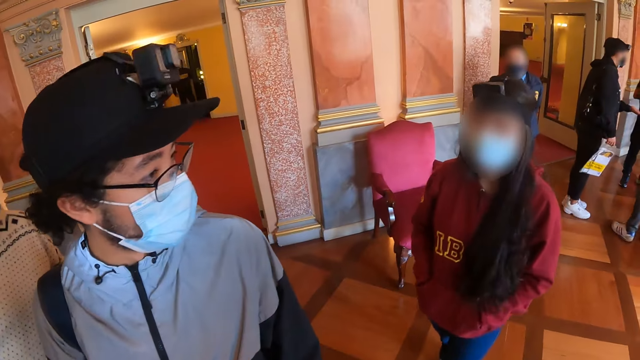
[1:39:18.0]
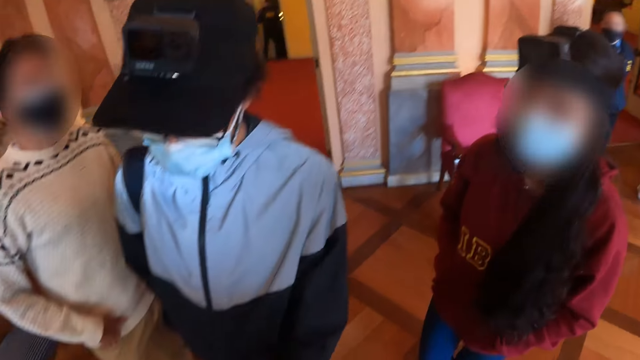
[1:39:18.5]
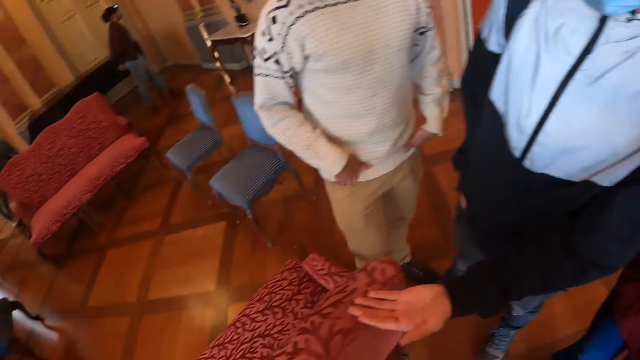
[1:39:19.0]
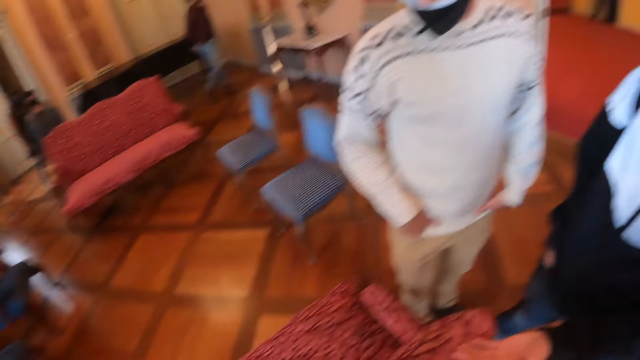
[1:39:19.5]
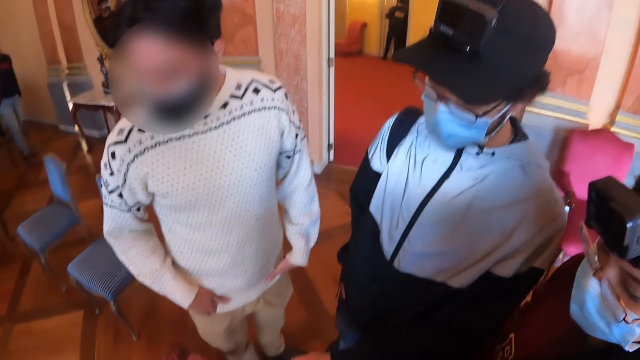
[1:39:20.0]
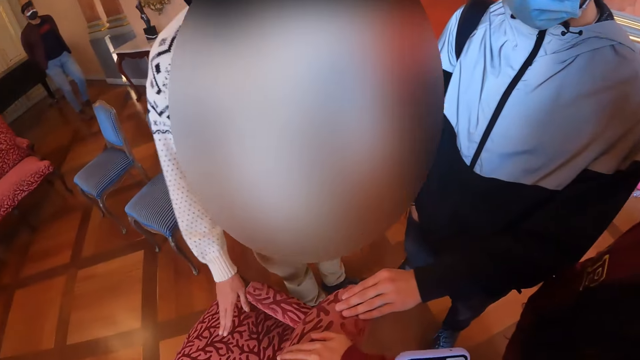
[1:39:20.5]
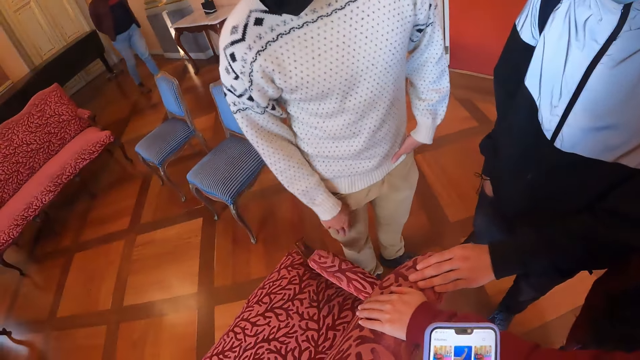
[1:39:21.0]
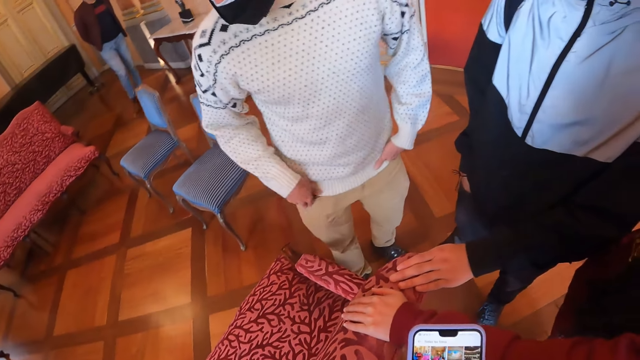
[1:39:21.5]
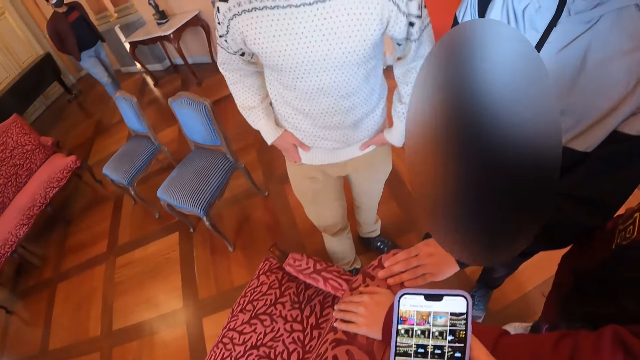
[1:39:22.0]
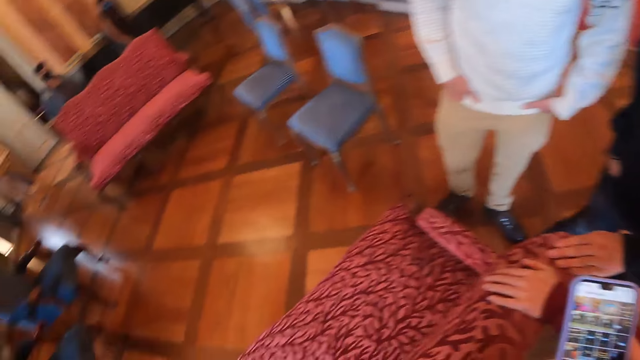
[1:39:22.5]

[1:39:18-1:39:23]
The camera wearer interacts with people.

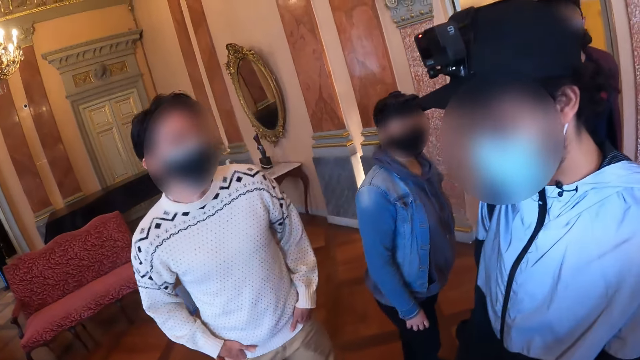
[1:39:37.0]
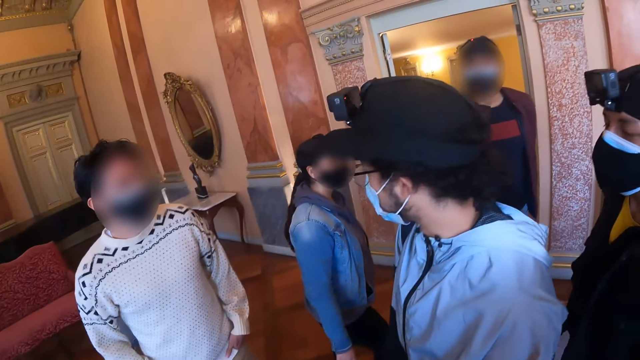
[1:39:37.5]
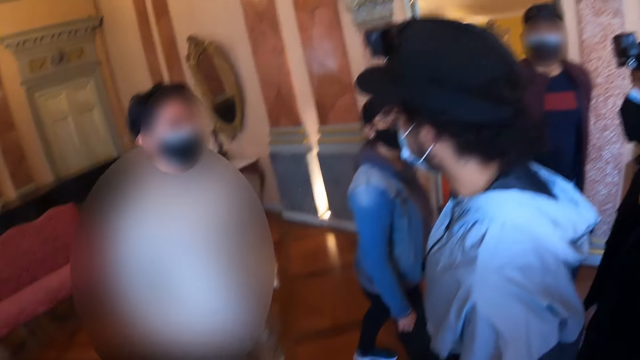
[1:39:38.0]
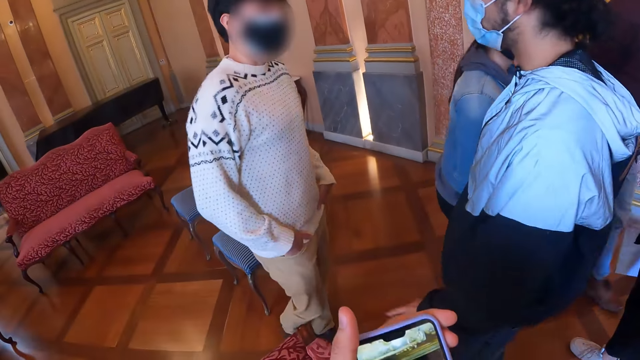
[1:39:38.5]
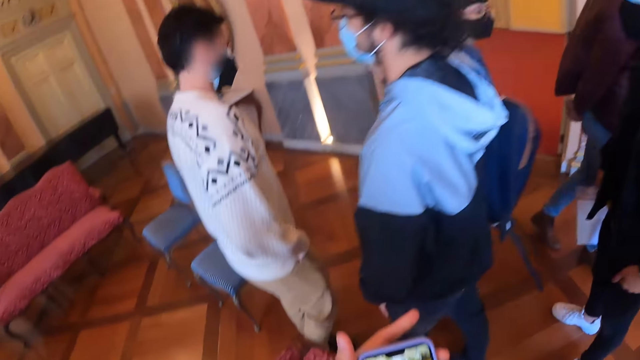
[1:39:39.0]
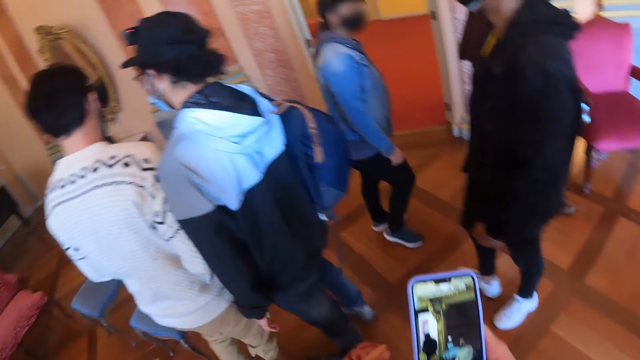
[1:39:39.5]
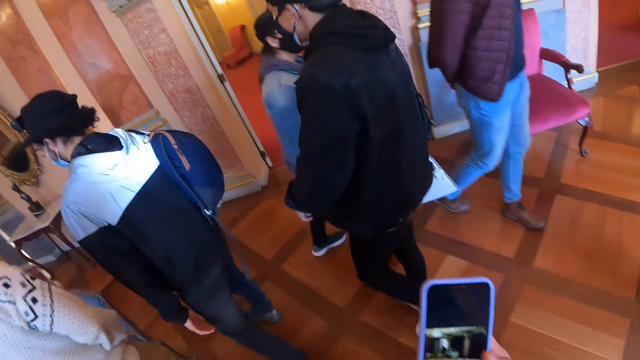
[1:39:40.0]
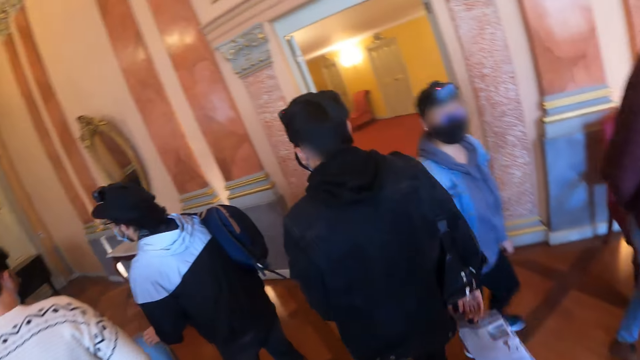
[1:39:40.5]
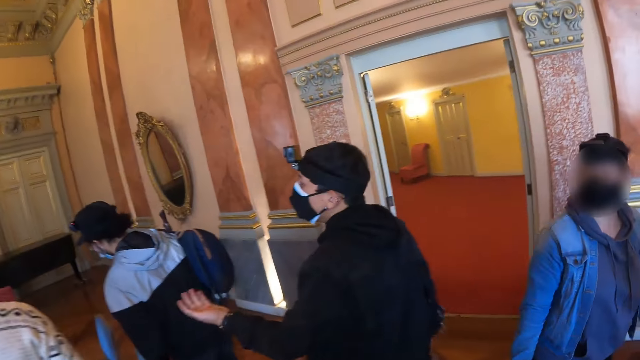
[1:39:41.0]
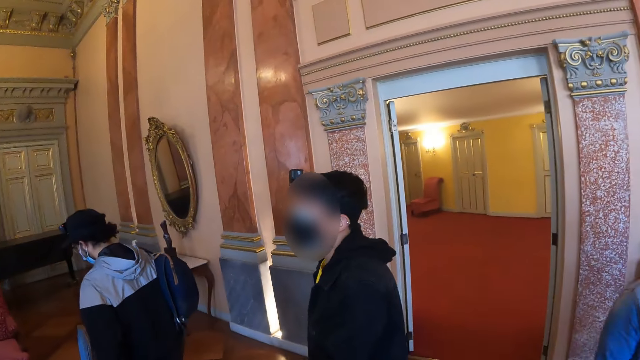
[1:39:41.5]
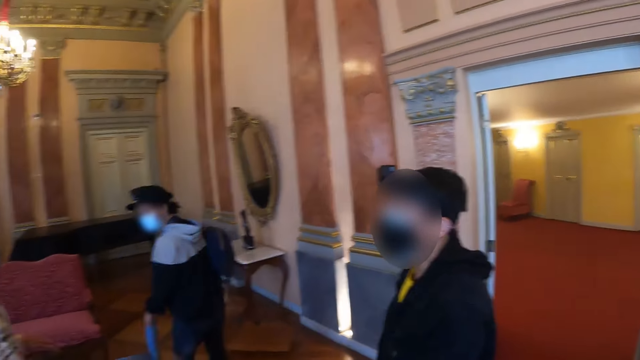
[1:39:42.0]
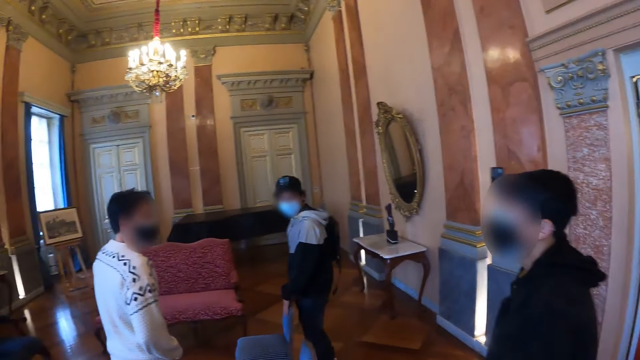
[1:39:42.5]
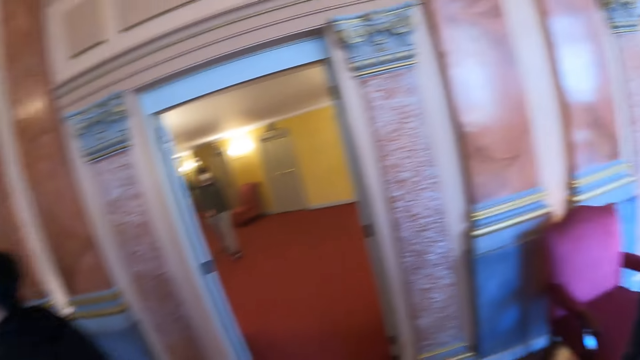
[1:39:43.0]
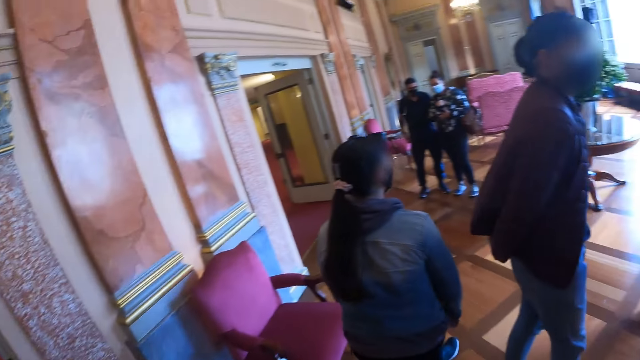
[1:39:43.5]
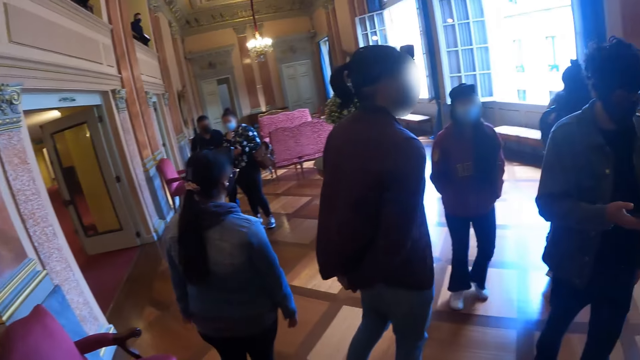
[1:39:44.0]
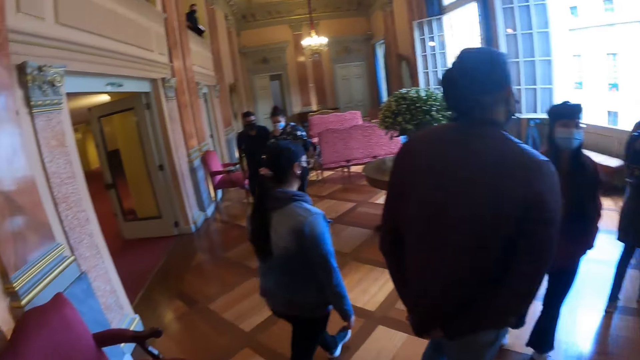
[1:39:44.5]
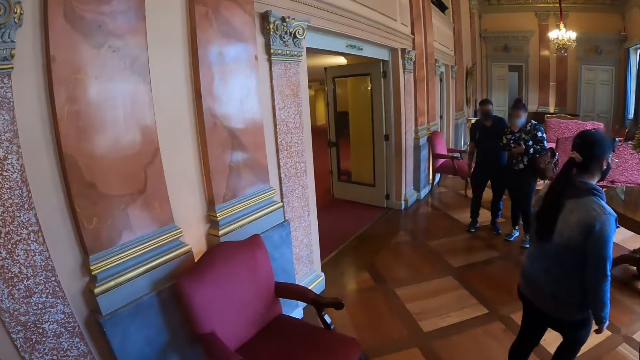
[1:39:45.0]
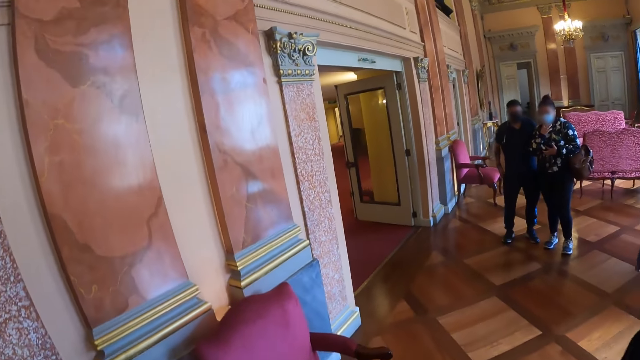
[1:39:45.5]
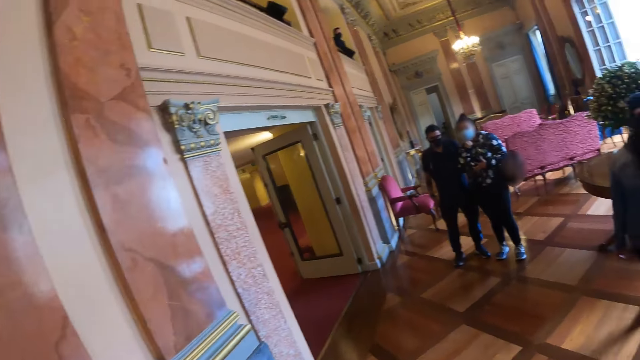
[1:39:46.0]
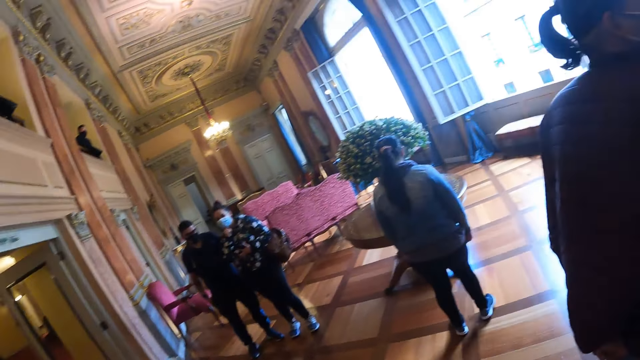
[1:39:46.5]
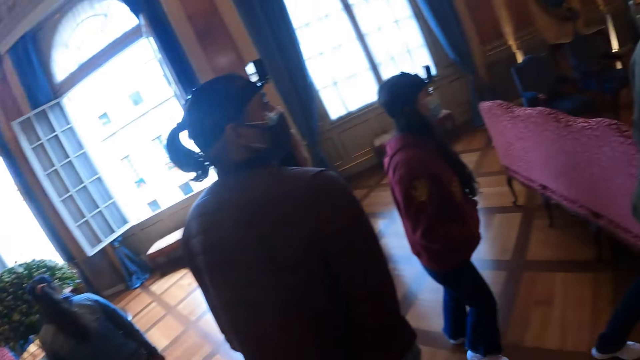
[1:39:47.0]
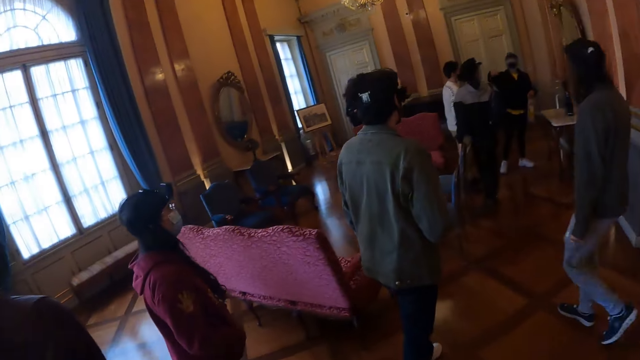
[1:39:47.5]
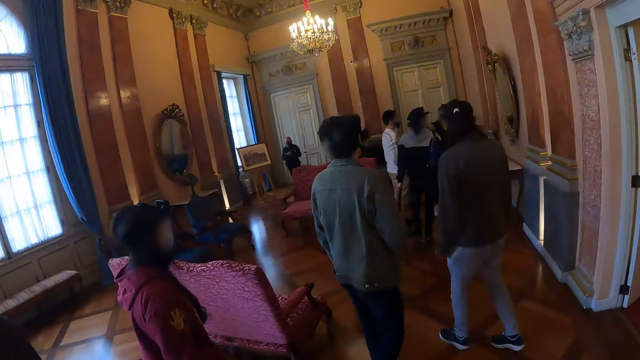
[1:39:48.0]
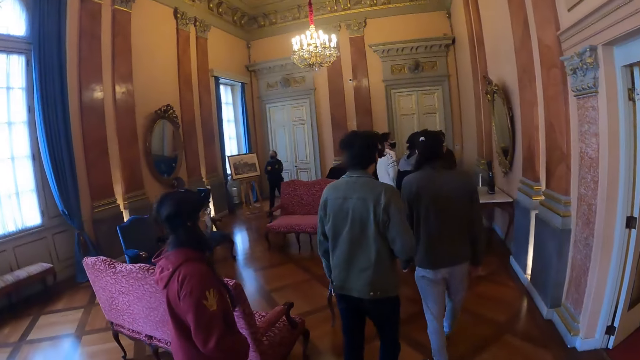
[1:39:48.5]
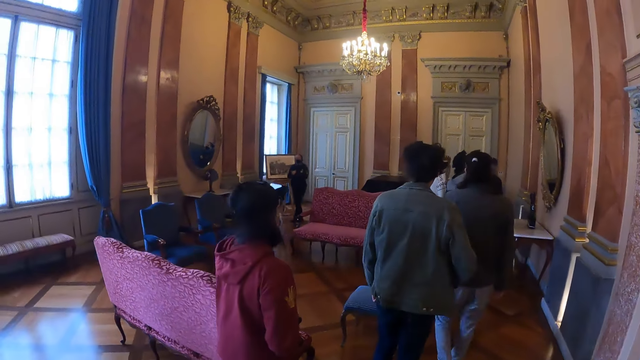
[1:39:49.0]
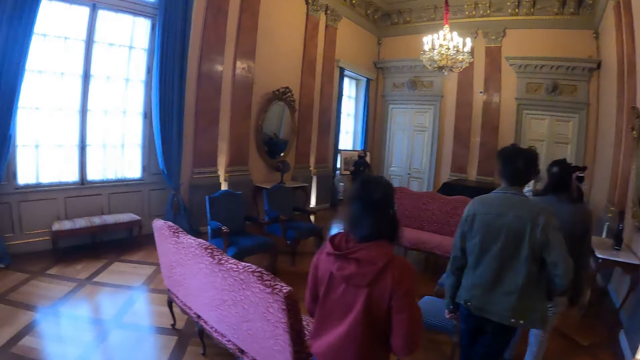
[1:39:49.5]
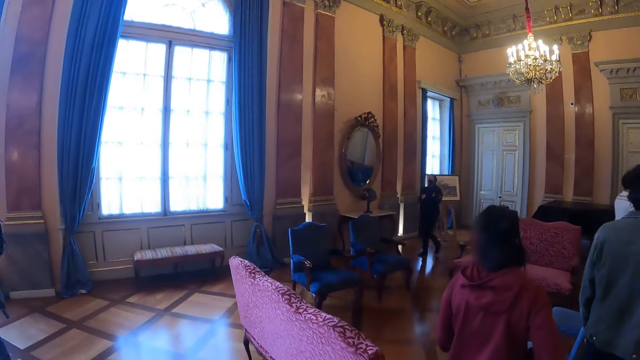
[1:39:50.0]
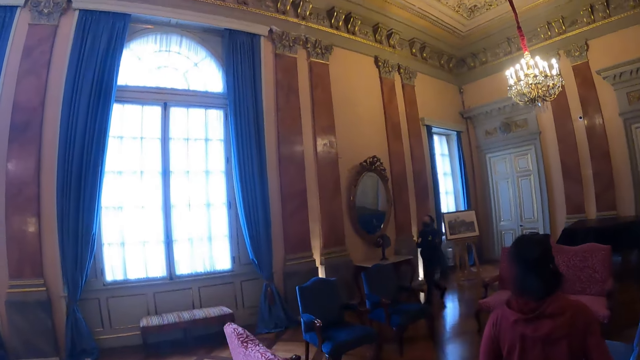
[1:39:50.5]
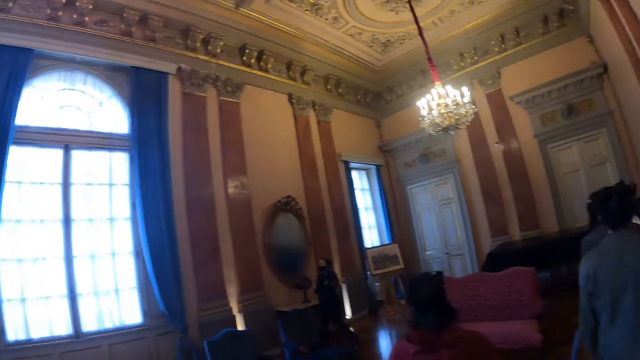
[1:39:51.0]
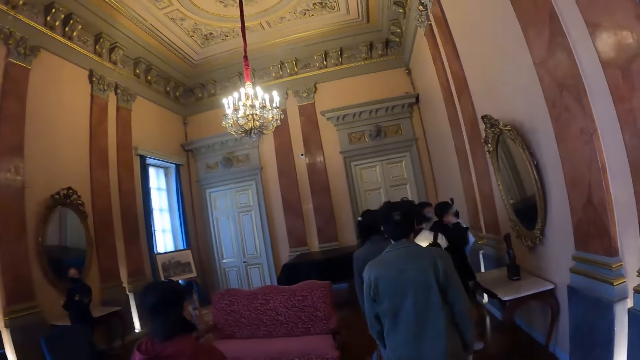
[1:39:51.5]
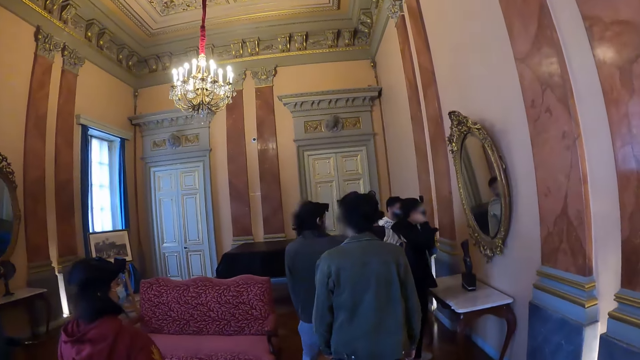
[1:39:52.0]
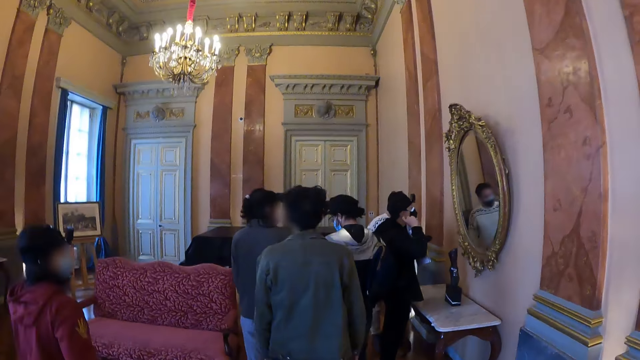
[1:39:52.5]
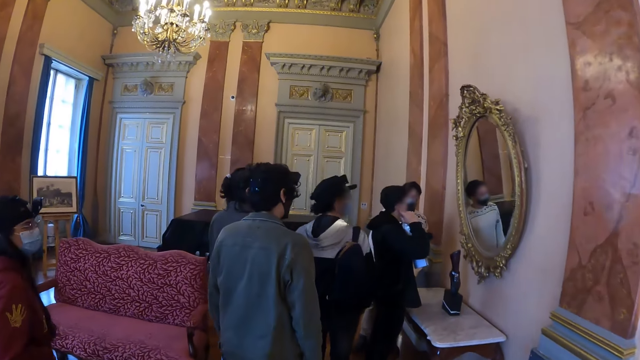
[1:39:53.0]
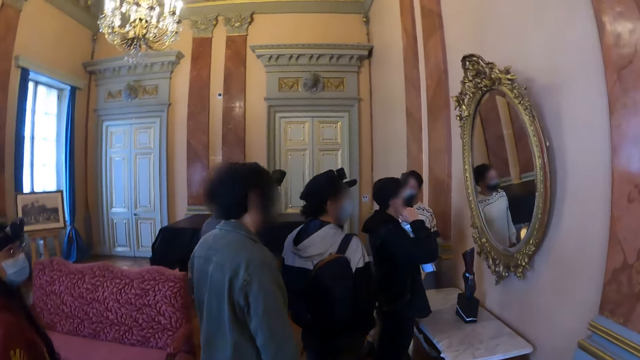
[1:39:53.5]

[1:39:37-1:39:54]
The camera wearer operates the phone. They look around. They walk around.
